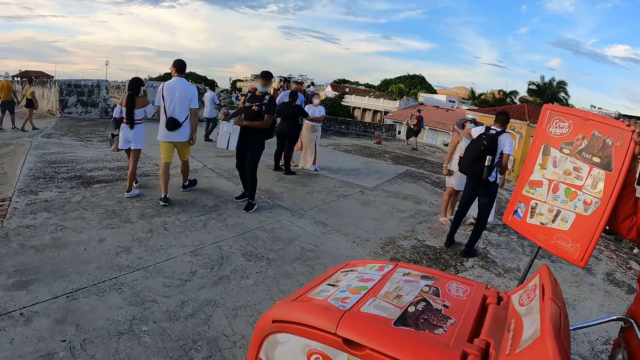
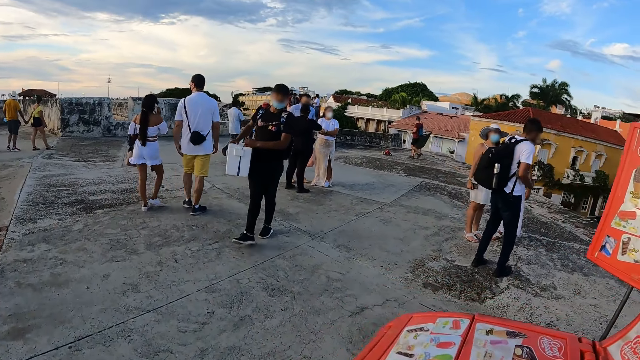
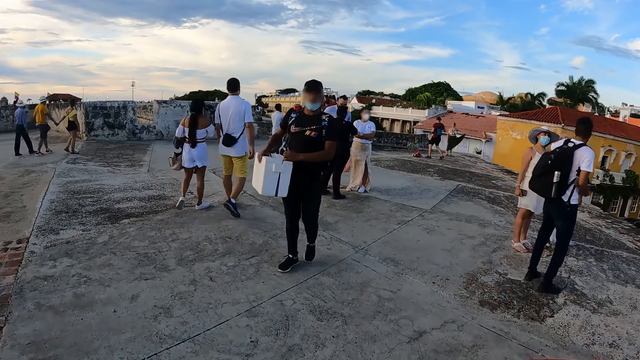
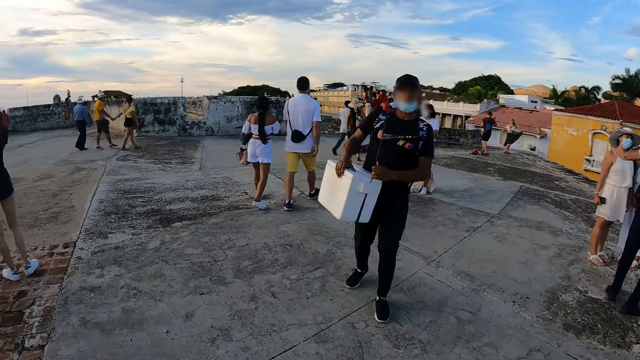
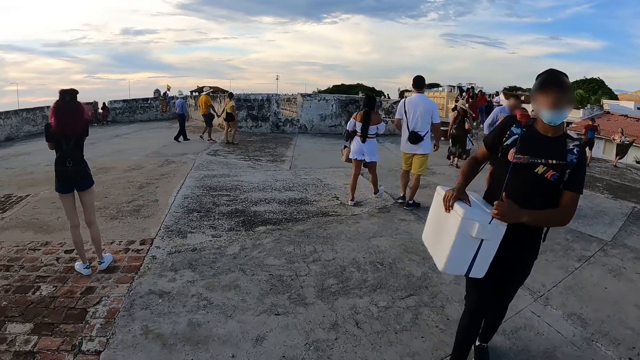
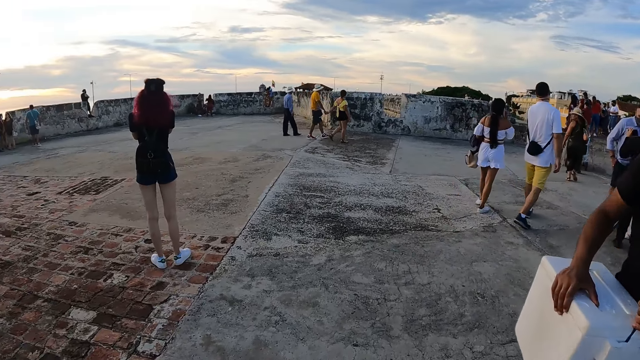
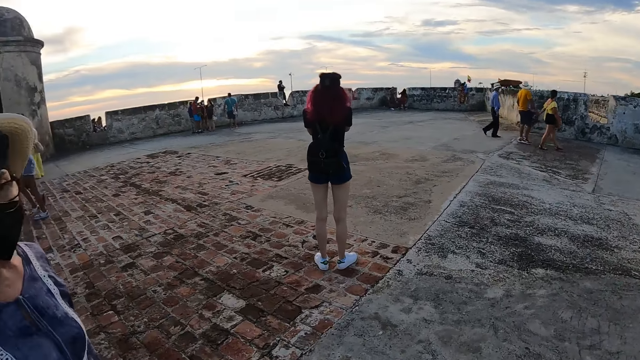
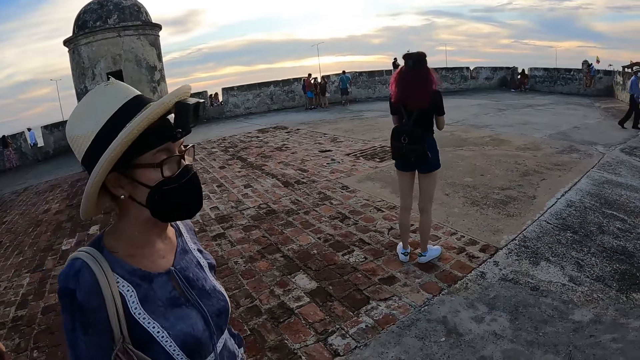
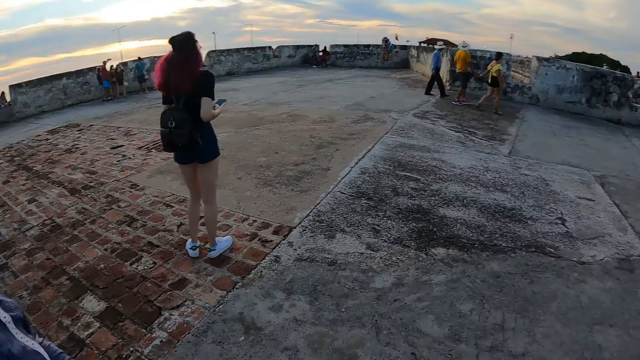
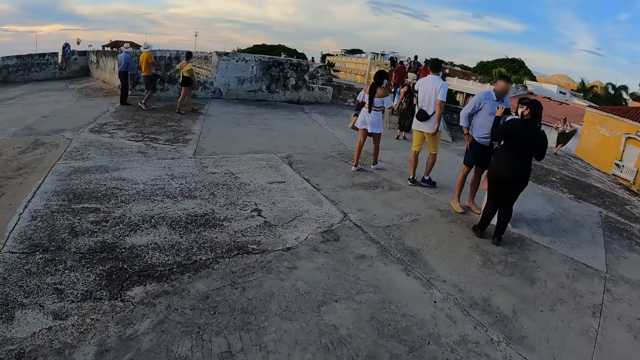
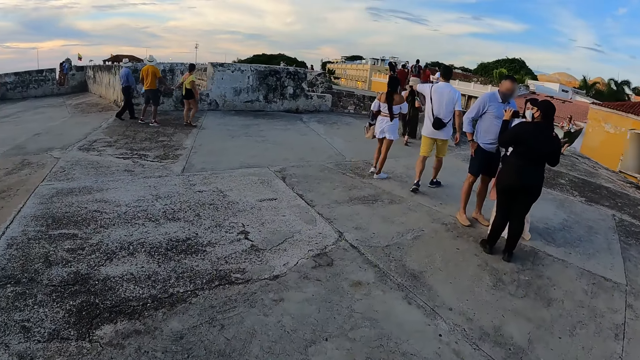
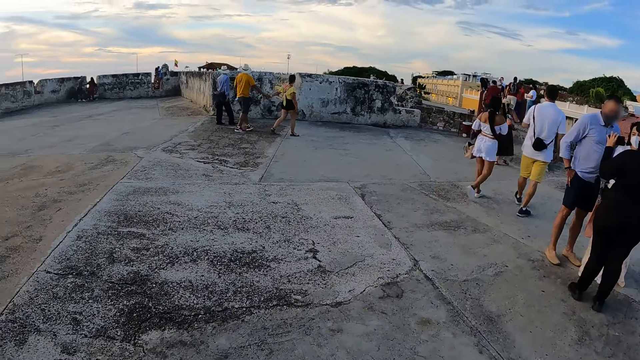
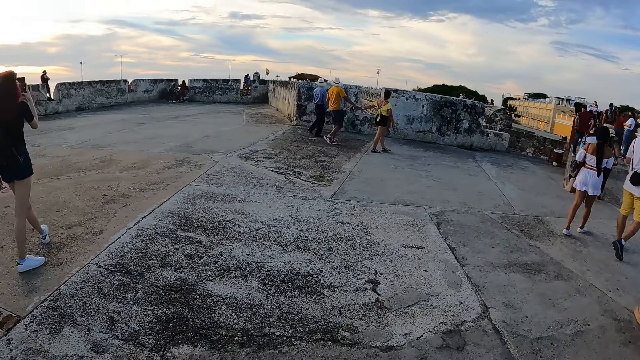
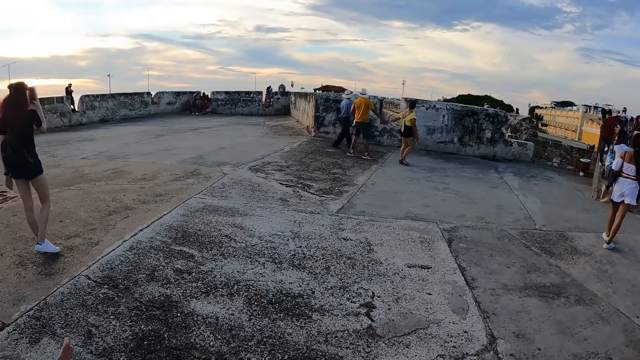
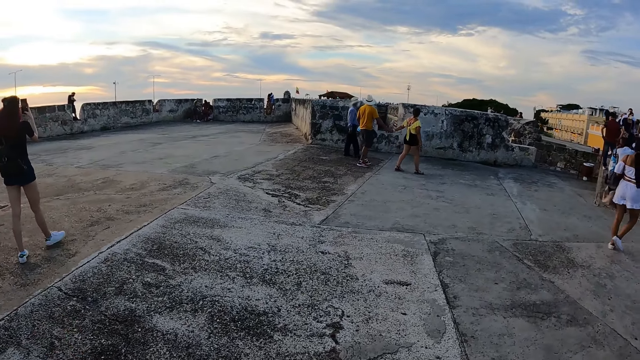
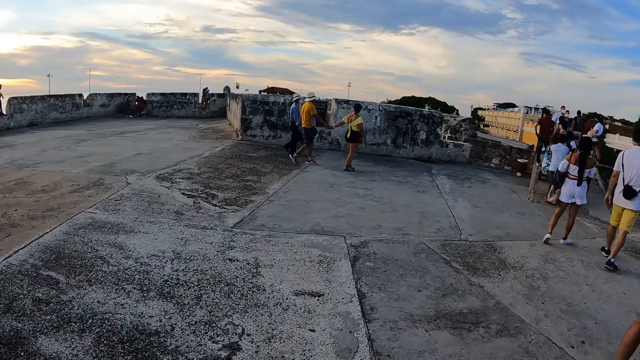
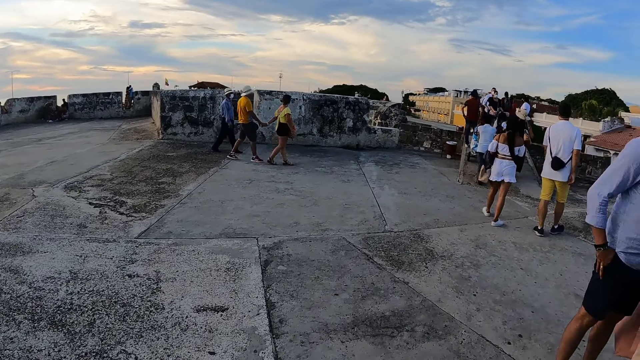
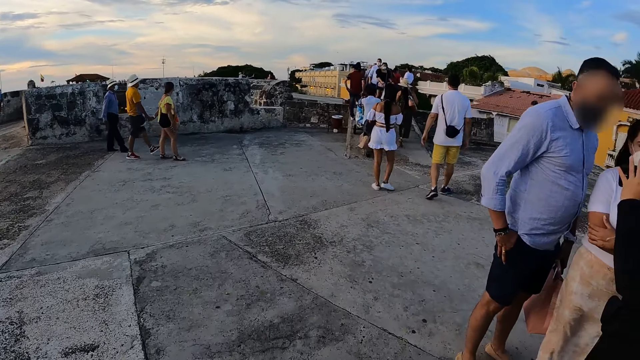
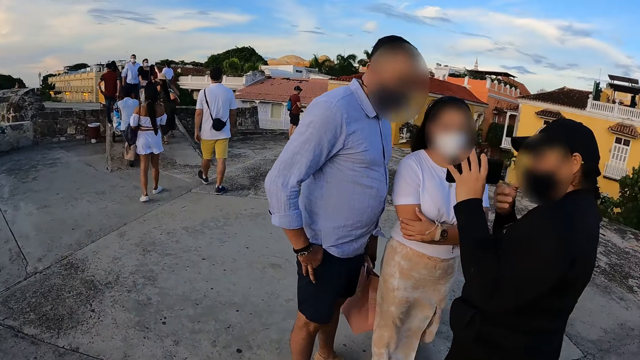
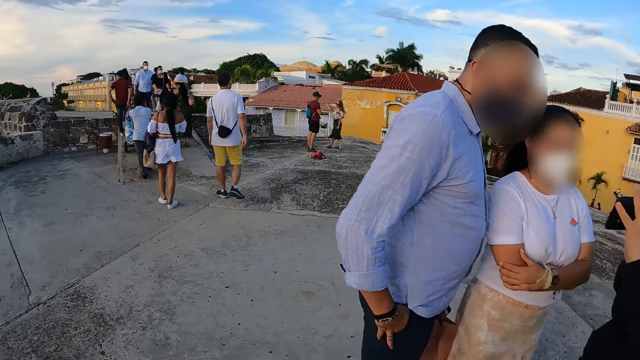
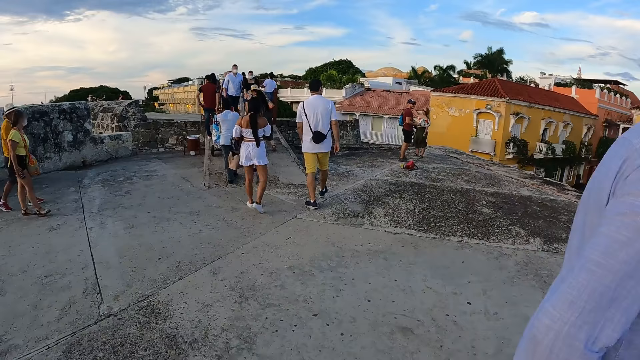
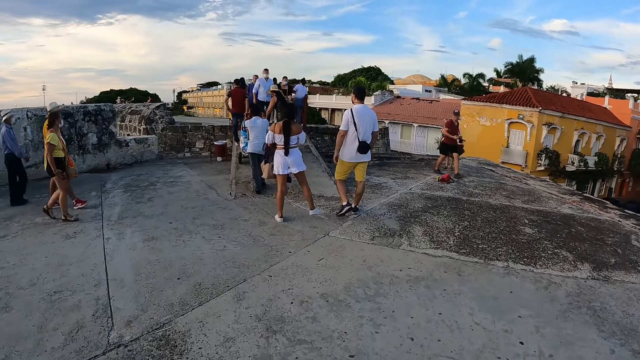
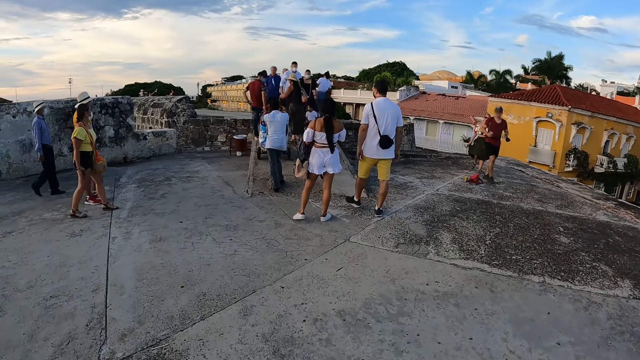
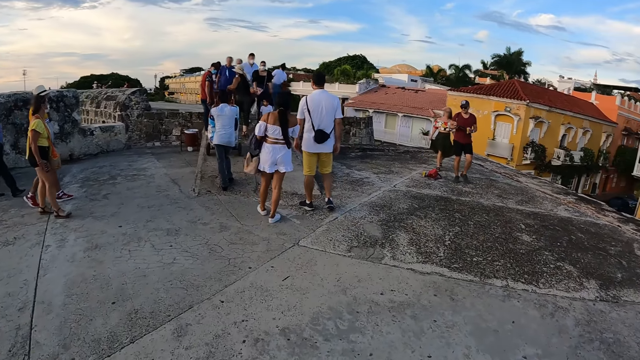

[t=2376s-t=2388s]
A woman operates the phone with her right hand. Another woman gesticulates with her left hand.

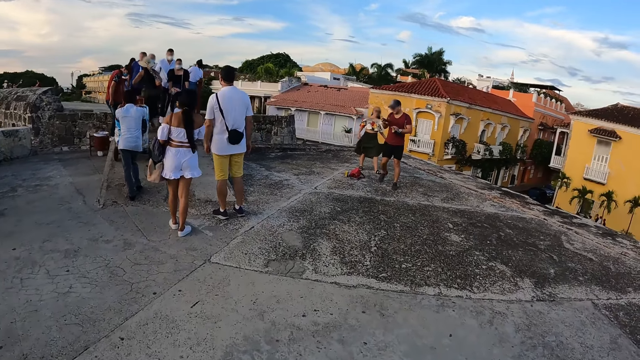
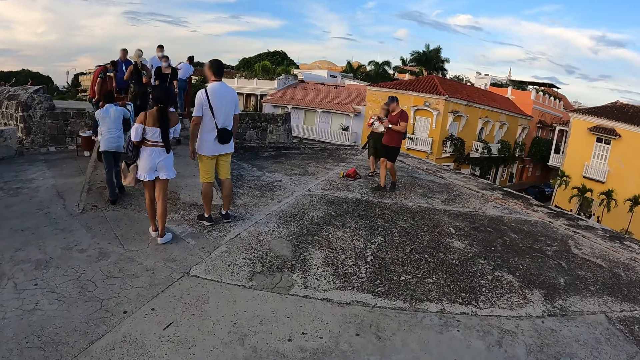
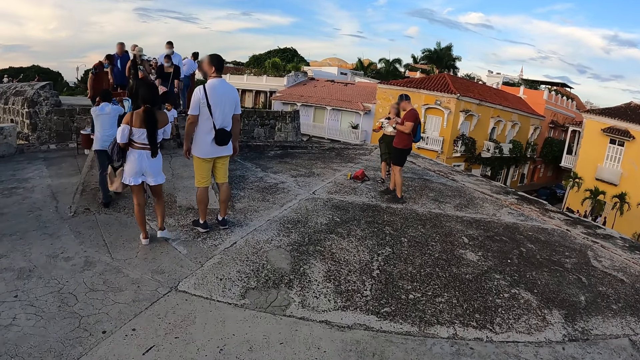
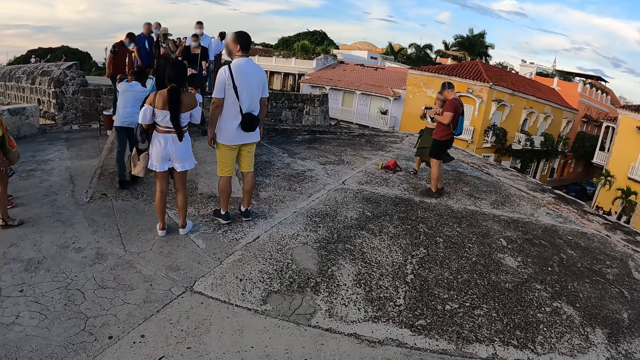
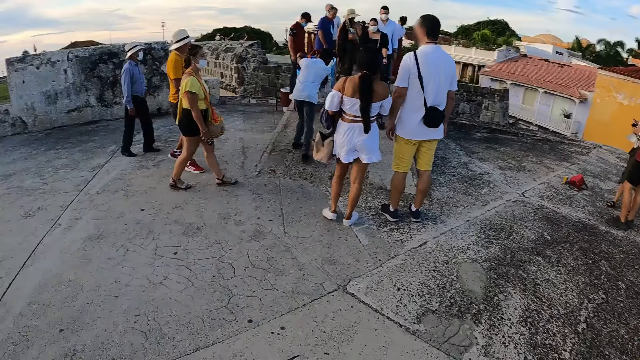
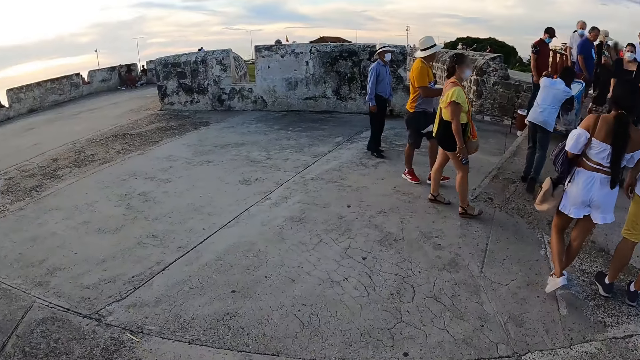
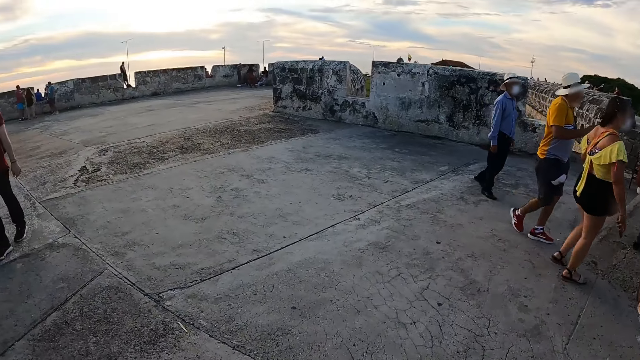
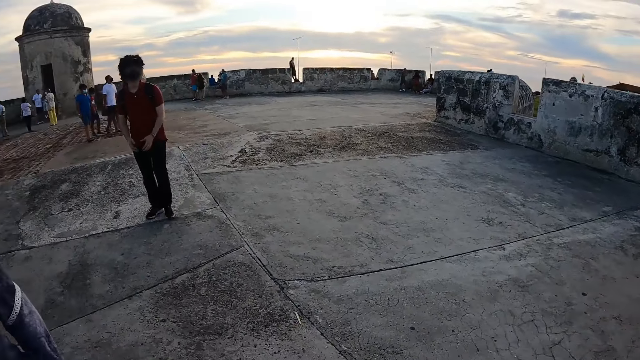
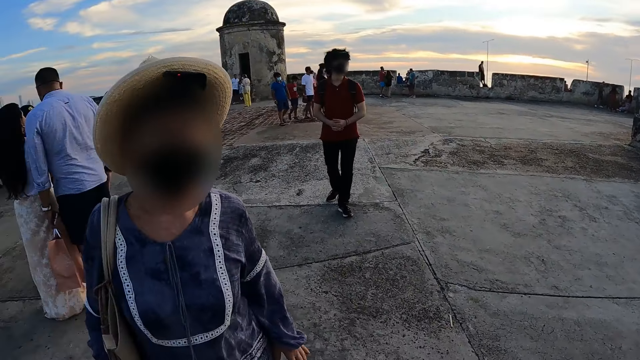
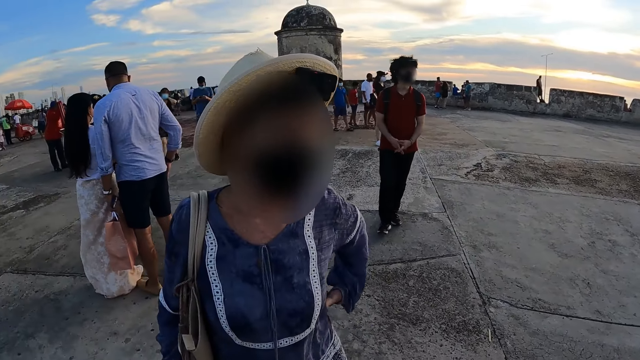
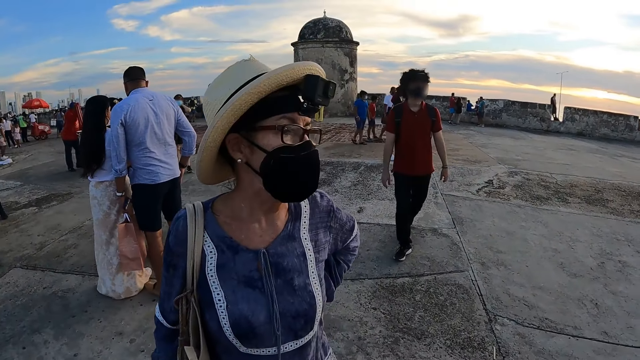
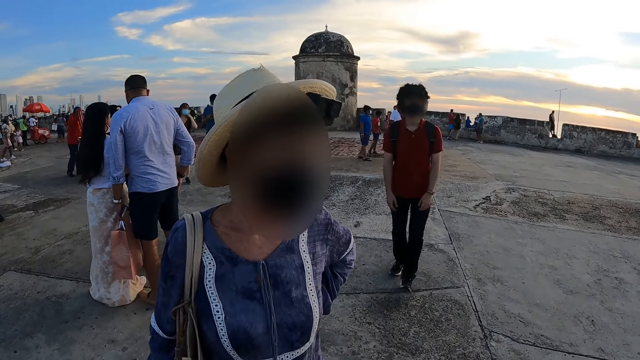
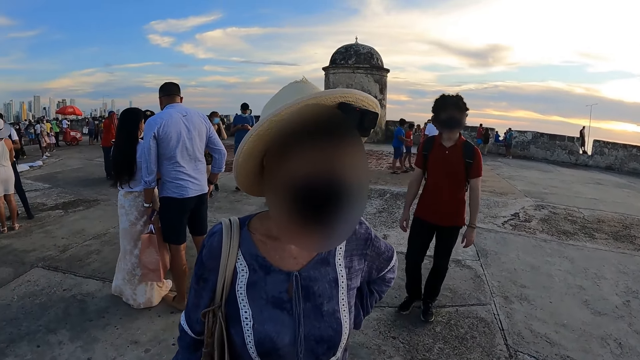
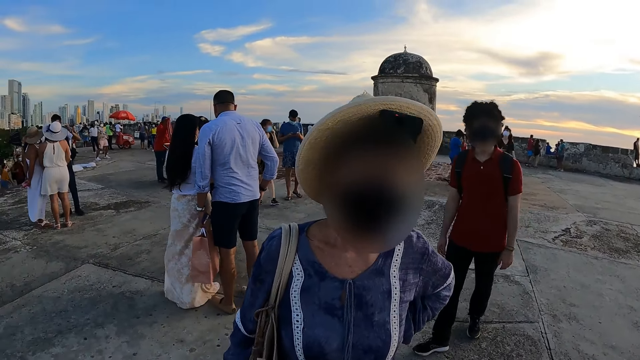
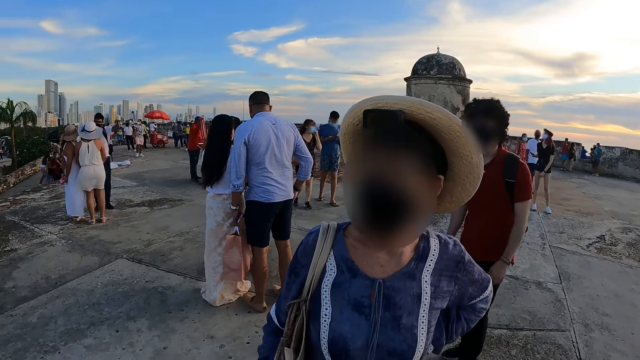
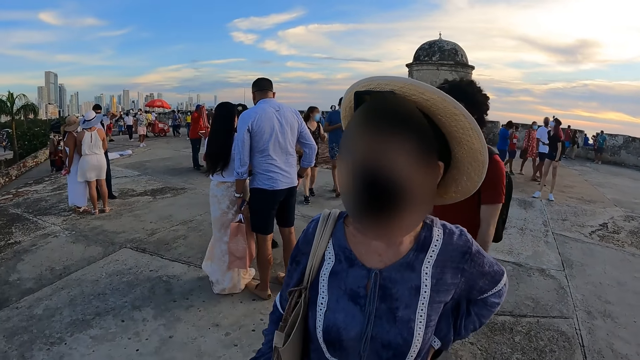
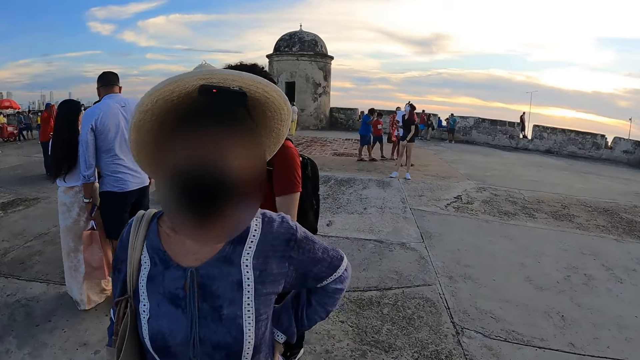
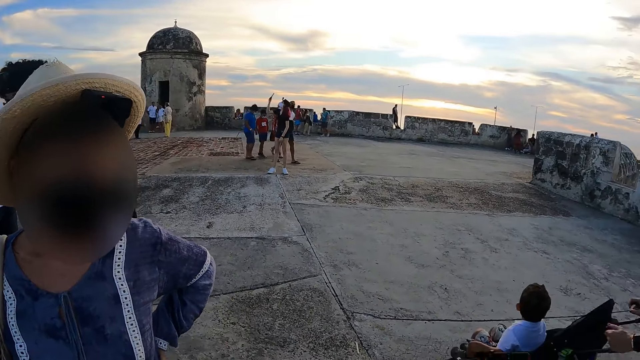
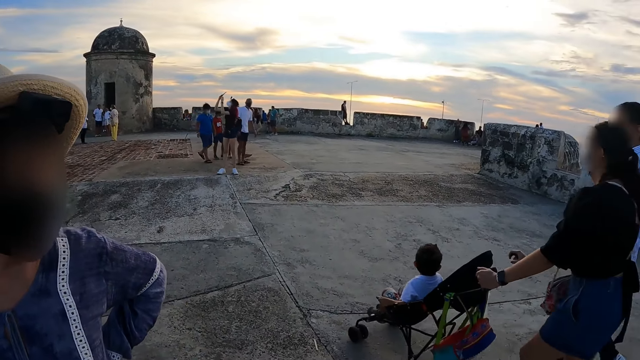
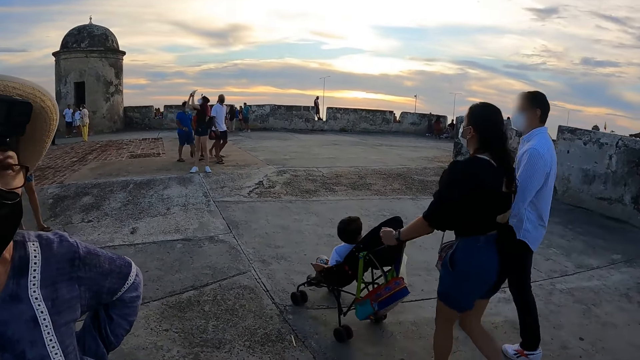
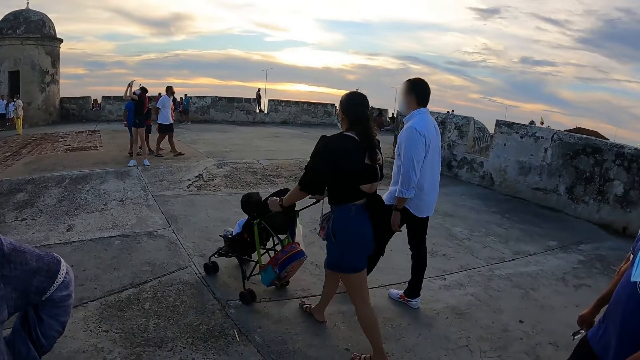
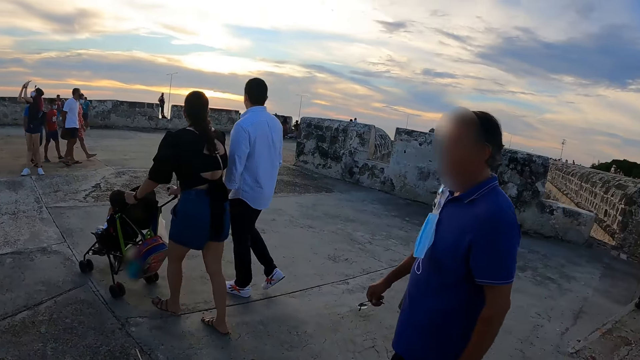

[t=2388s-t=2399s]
The camera wearer looks around the bridge. A man holds both hands together. A woman places her left hand akimbo. The camera wearer talks to another man. Another man walks on the bridge.
